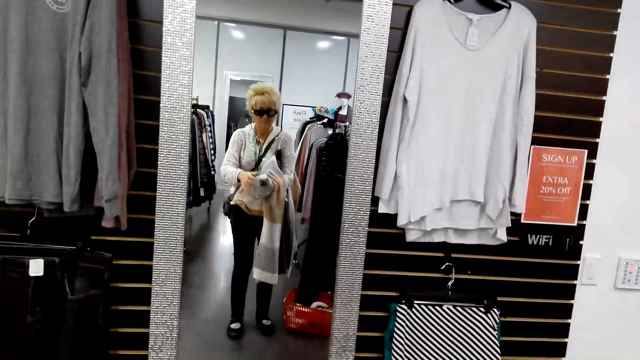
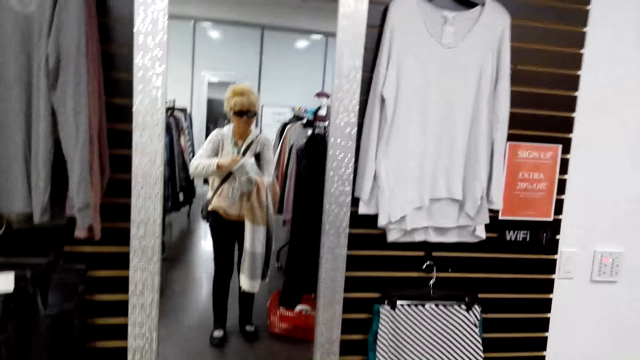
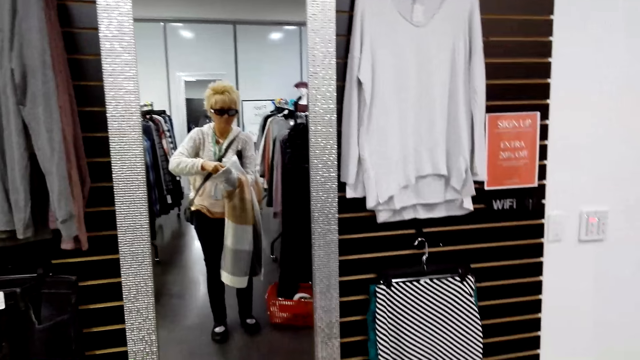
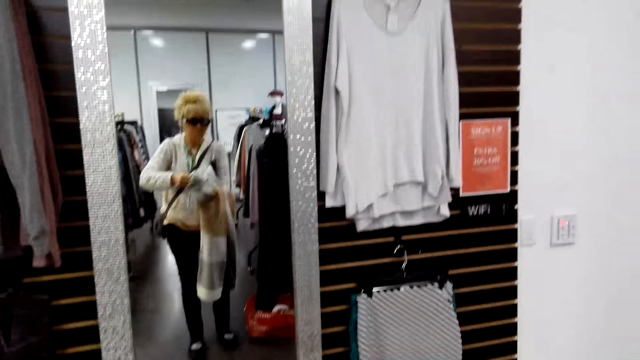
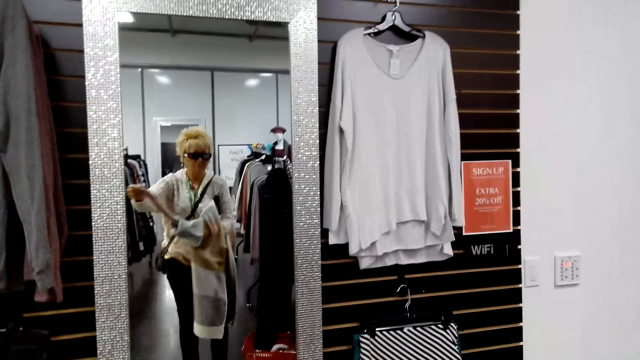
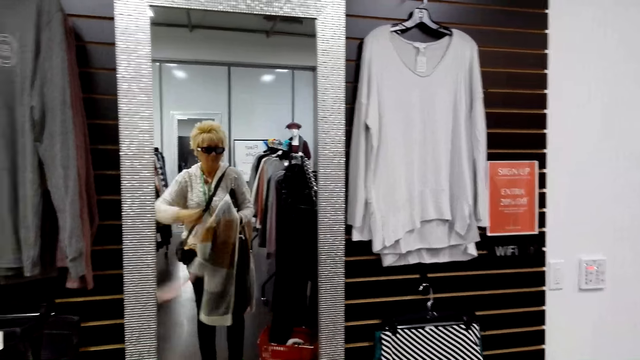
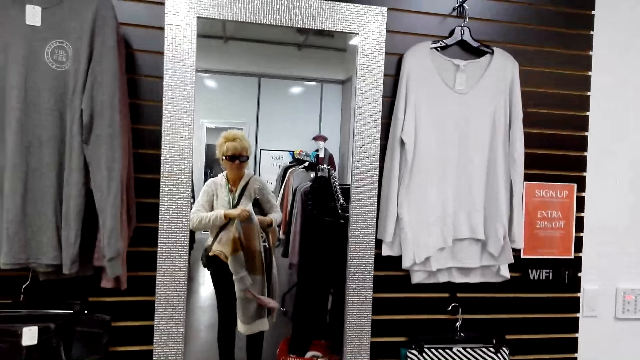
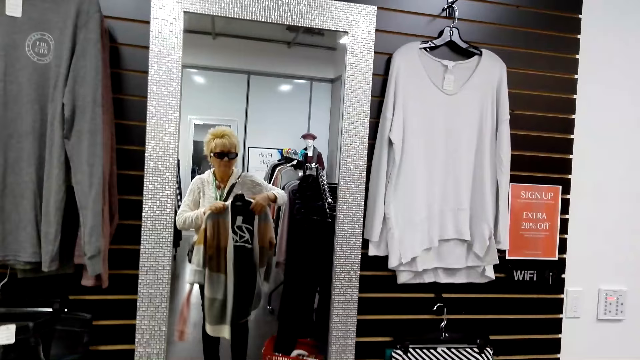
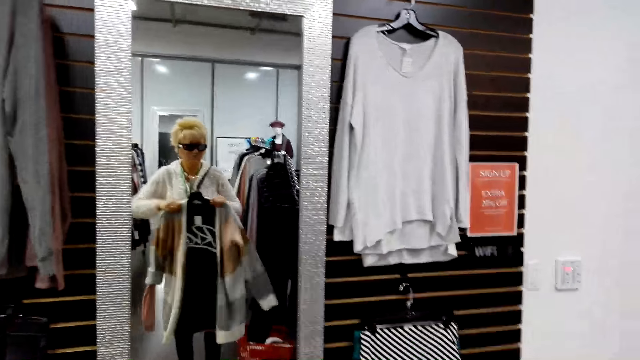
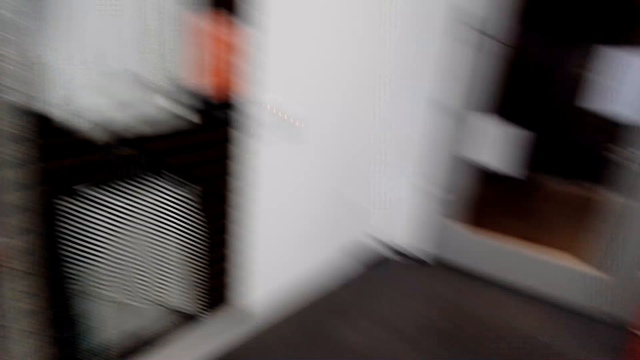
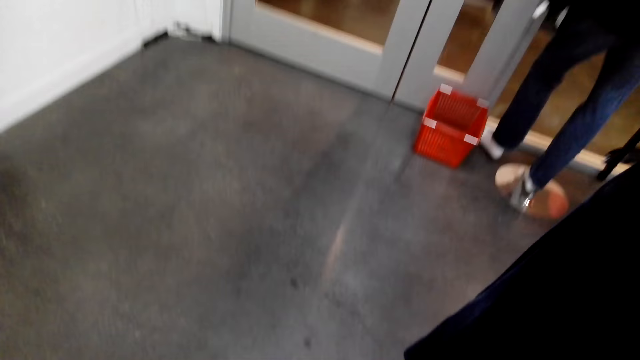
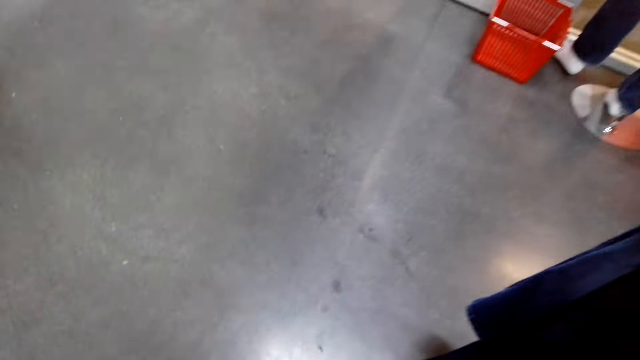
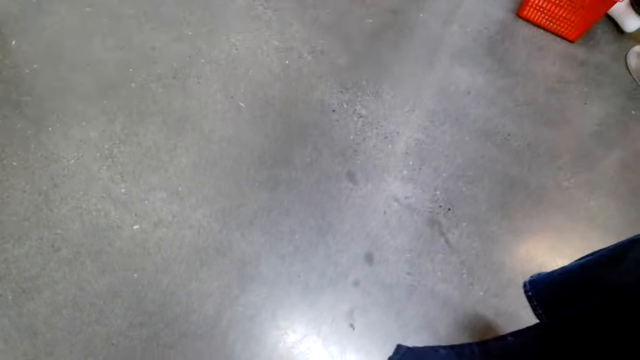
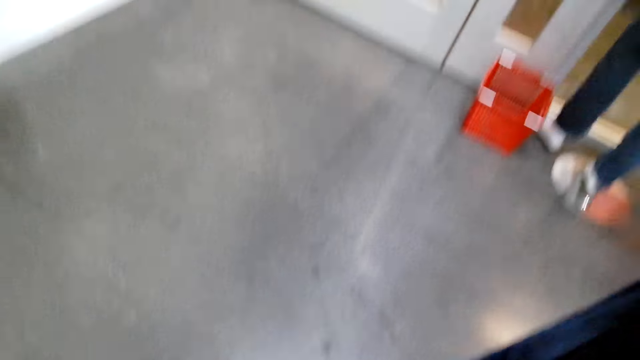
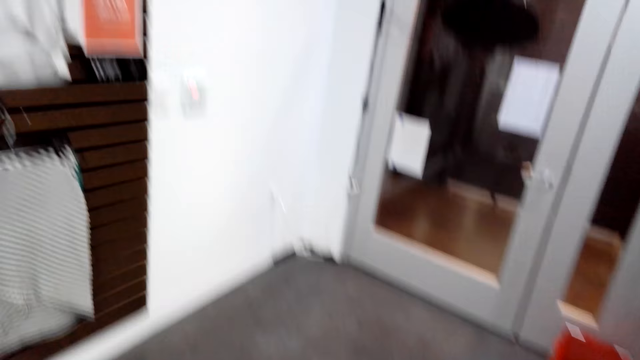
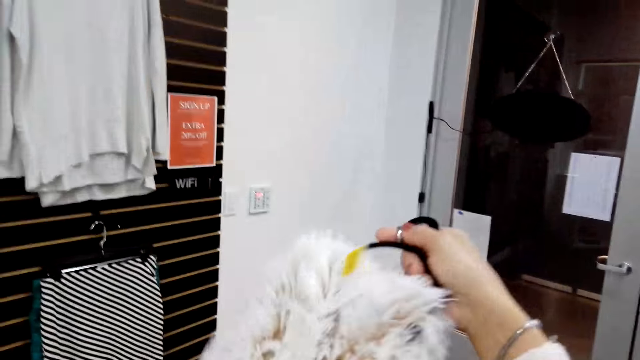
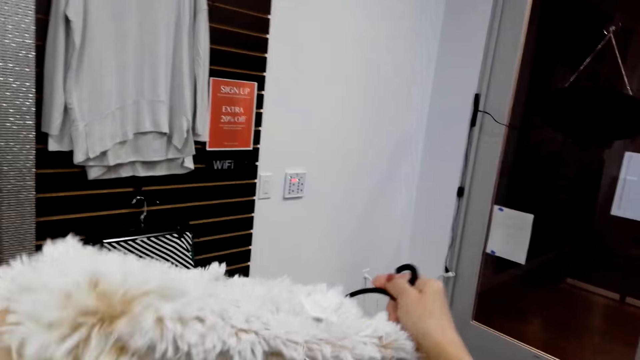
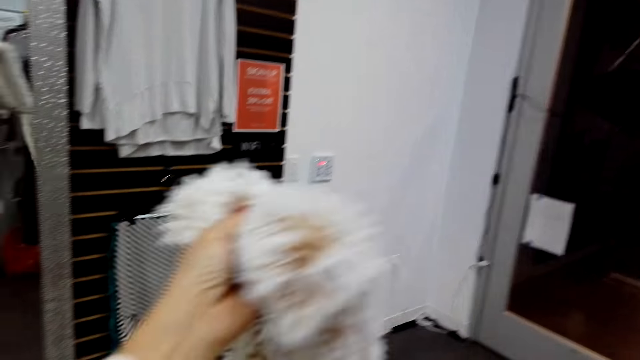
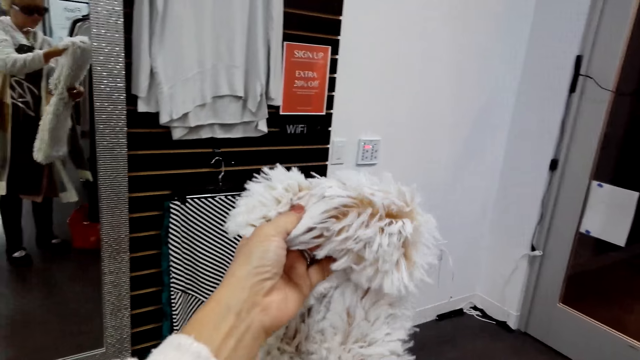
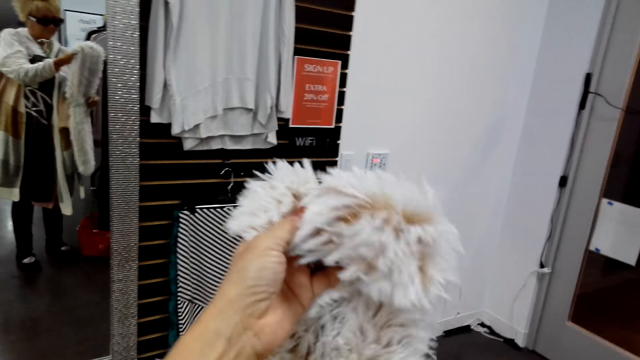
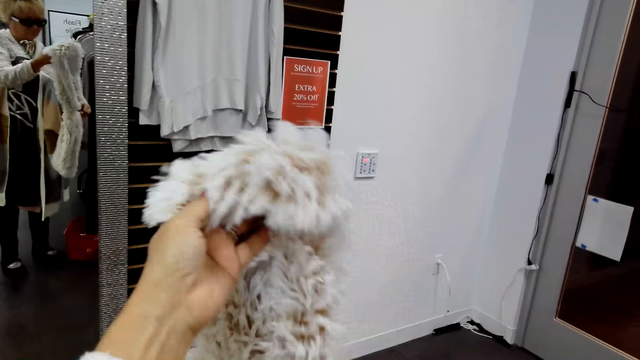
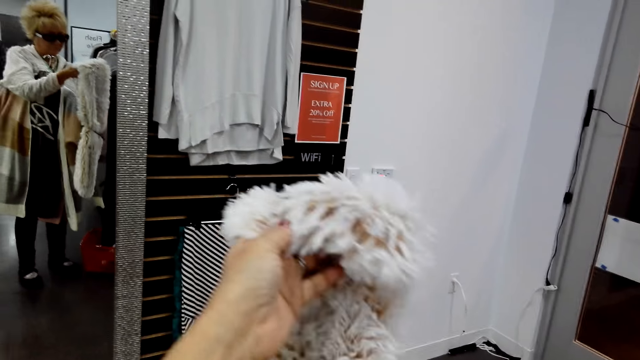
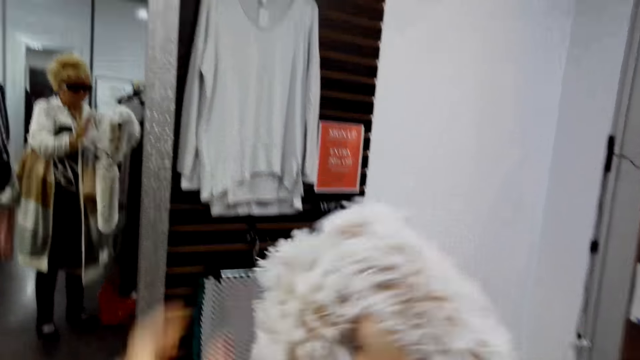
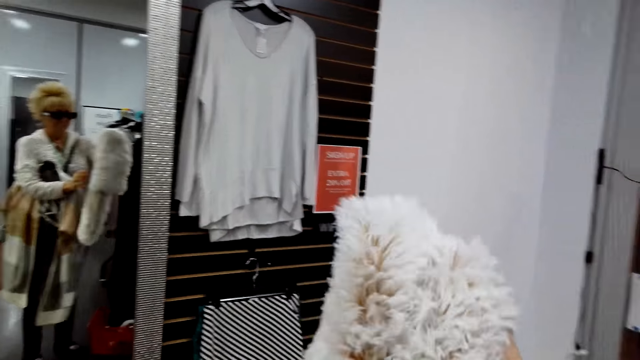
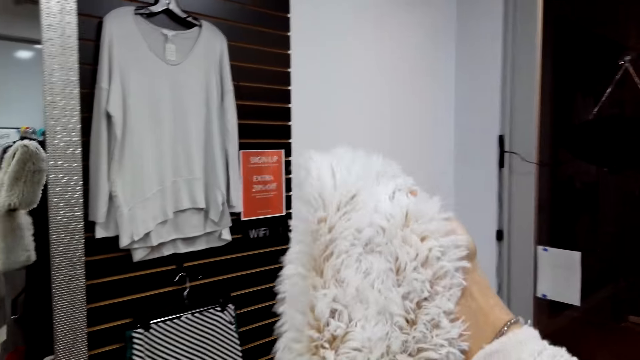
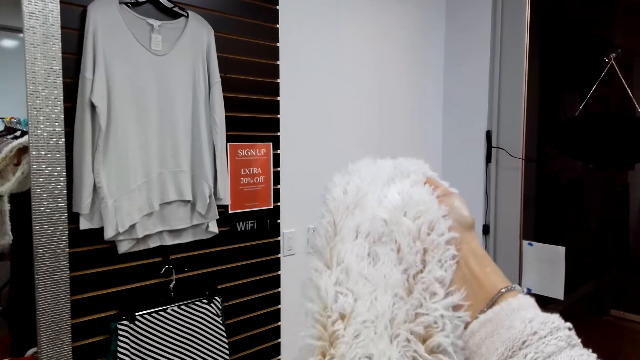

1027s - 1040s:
The camera wearer looks around. They pick up a scarf.

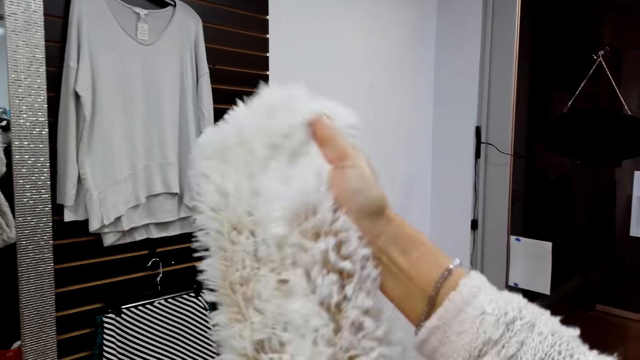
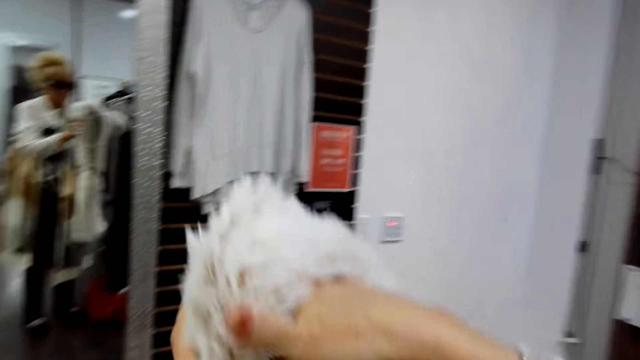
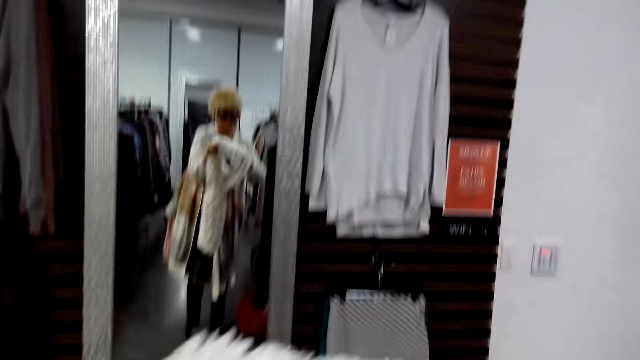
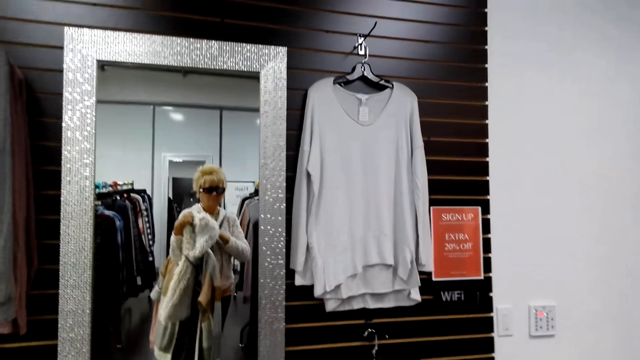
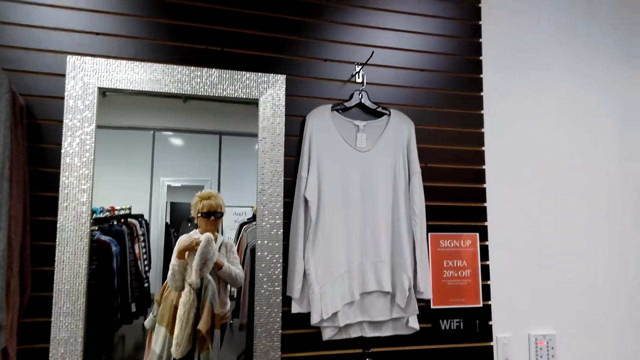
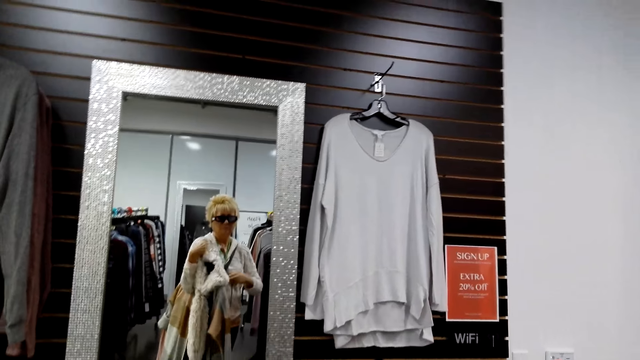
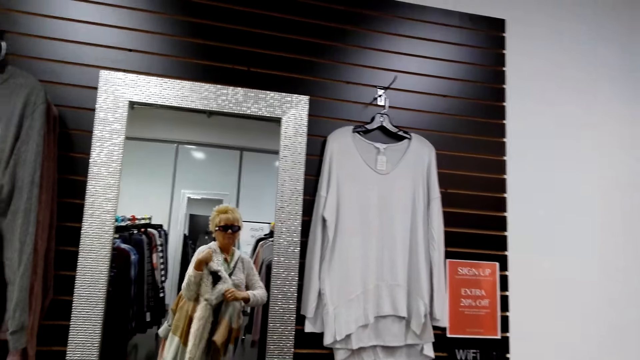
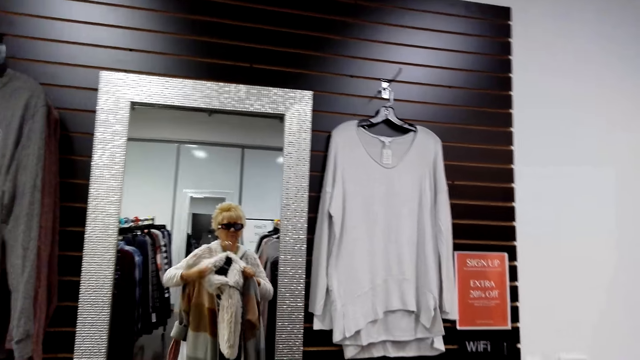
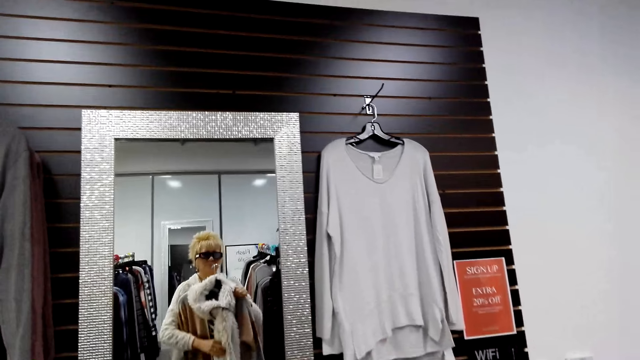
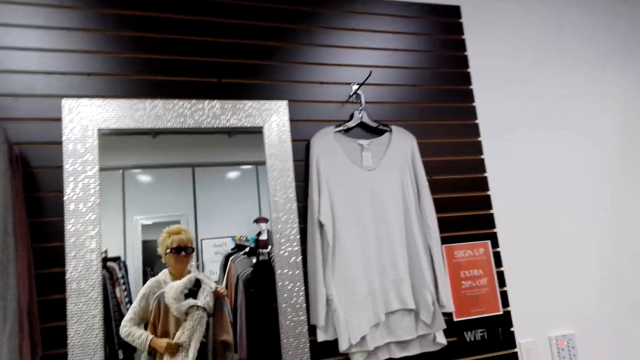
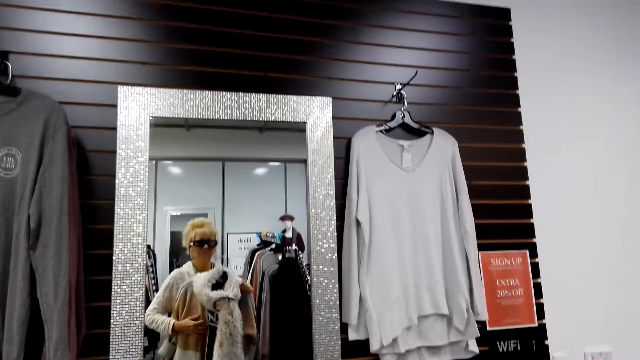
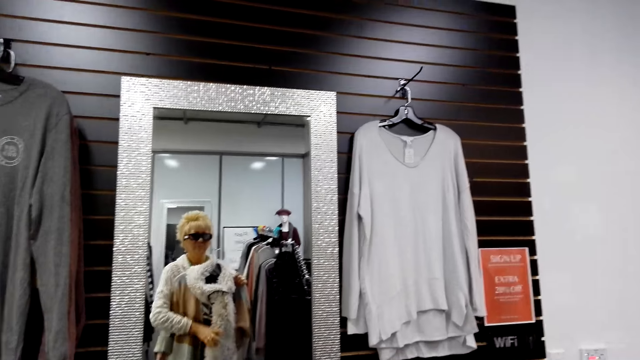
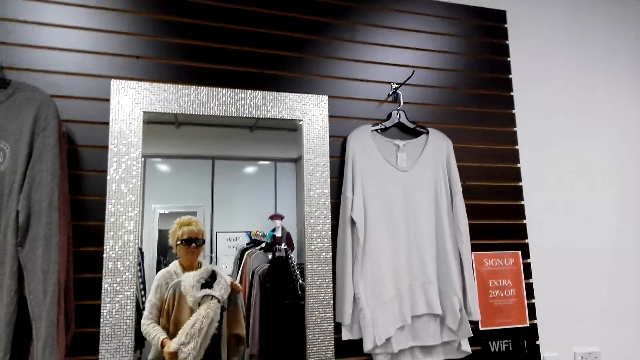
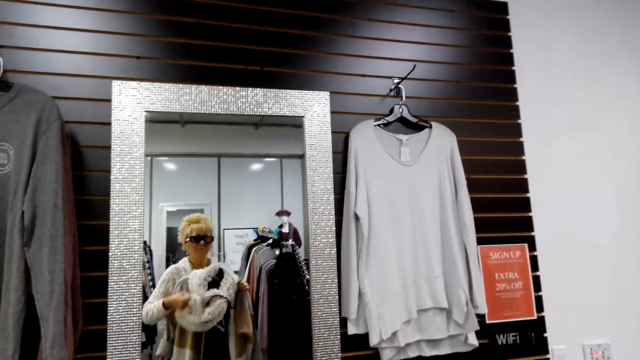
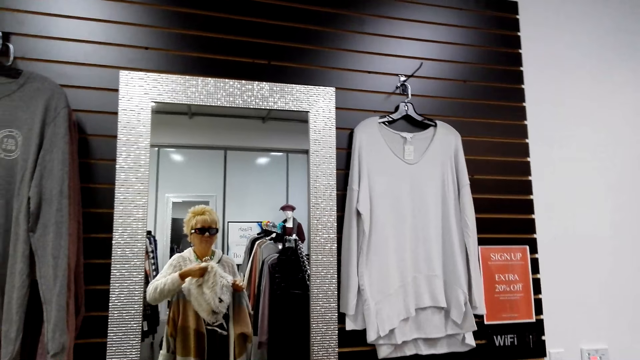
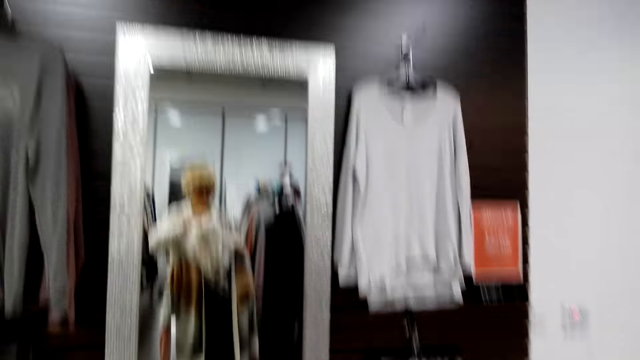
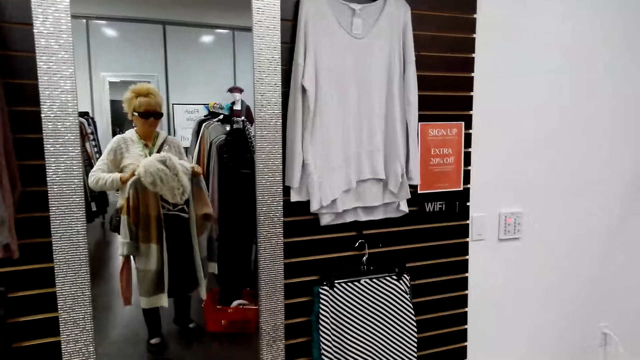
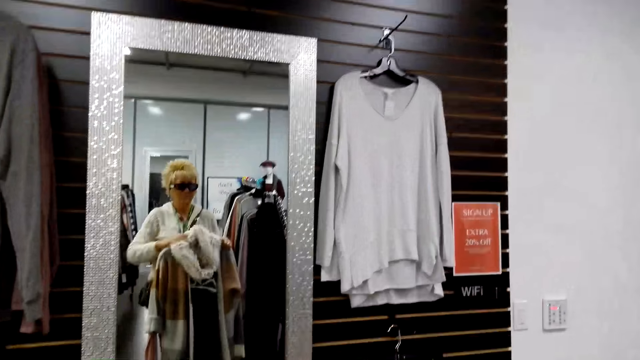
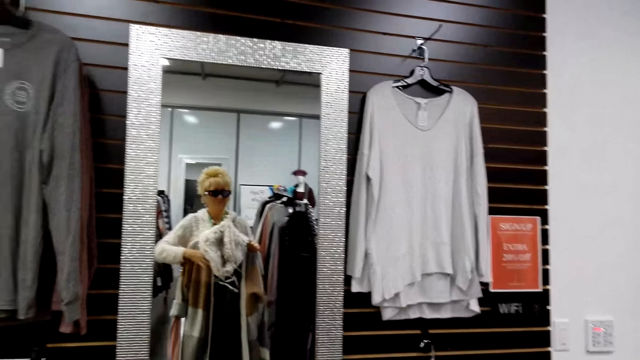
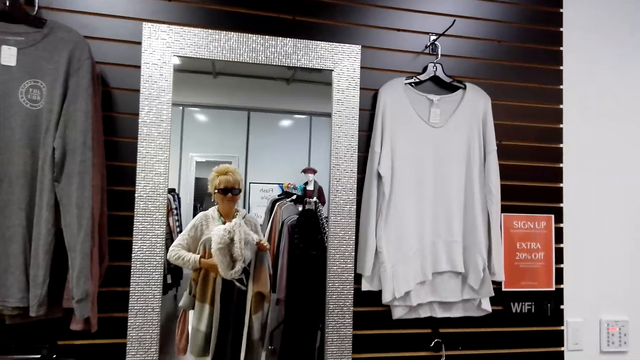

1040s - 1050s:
The camera wearer puts the scarf on the hanger.
